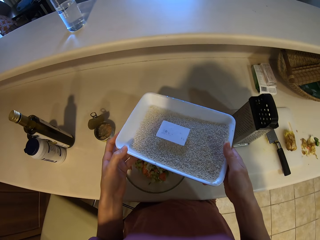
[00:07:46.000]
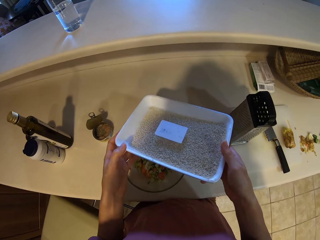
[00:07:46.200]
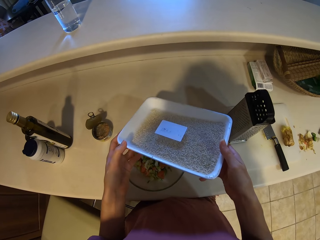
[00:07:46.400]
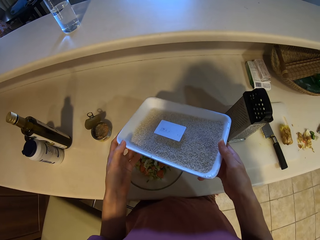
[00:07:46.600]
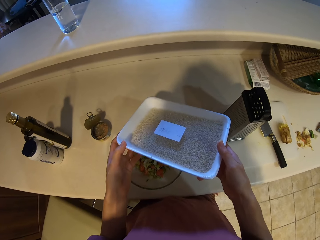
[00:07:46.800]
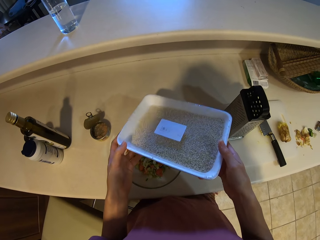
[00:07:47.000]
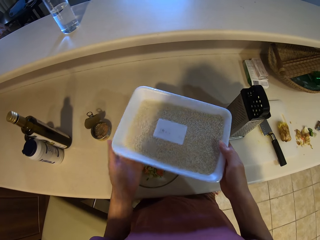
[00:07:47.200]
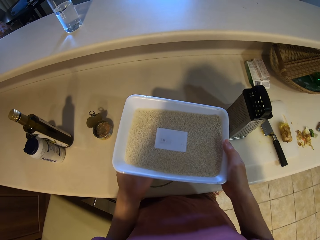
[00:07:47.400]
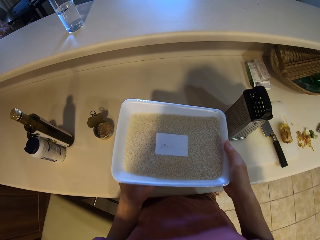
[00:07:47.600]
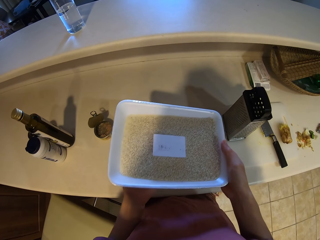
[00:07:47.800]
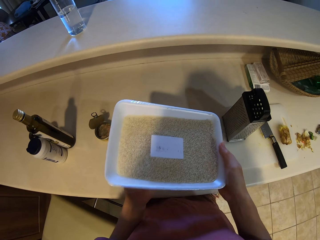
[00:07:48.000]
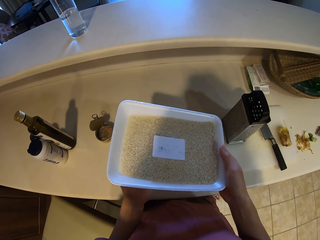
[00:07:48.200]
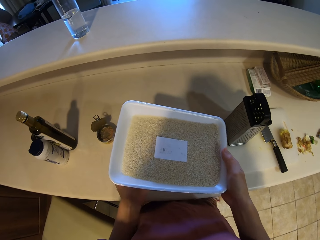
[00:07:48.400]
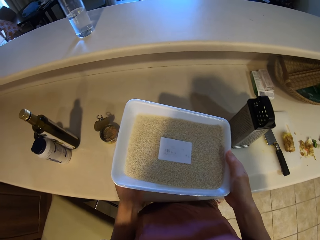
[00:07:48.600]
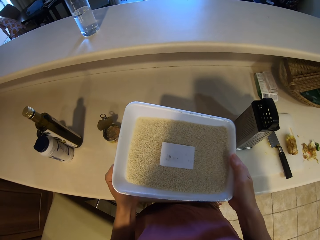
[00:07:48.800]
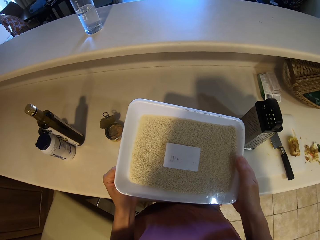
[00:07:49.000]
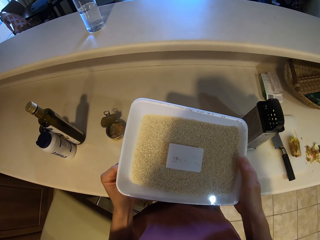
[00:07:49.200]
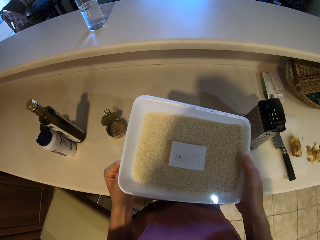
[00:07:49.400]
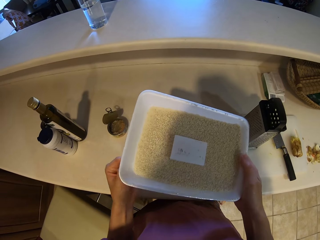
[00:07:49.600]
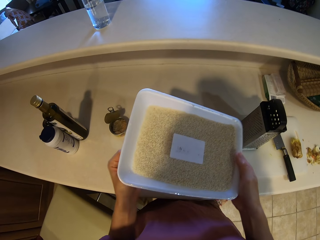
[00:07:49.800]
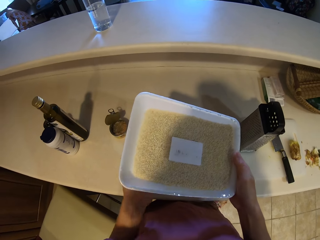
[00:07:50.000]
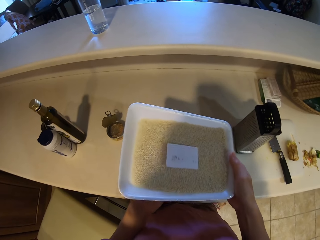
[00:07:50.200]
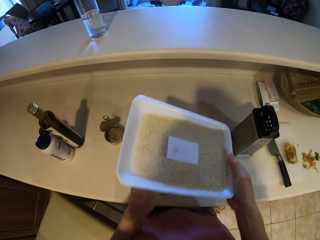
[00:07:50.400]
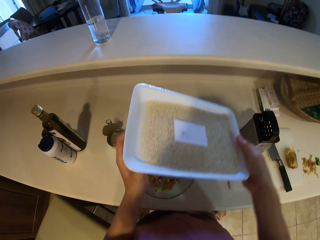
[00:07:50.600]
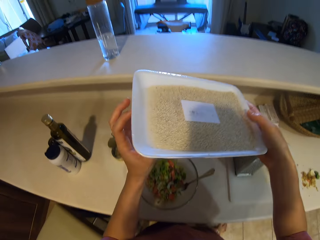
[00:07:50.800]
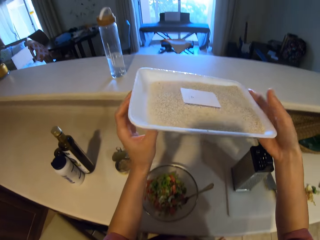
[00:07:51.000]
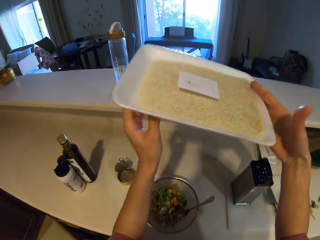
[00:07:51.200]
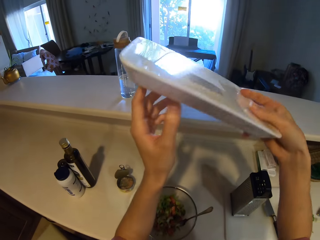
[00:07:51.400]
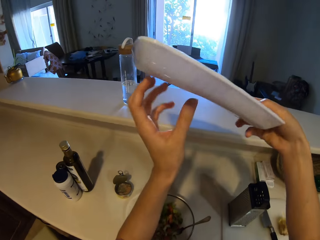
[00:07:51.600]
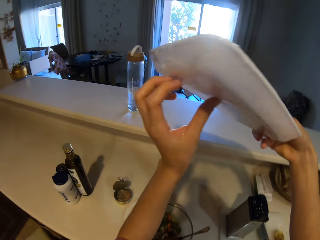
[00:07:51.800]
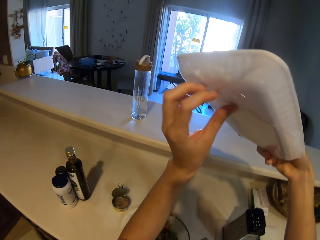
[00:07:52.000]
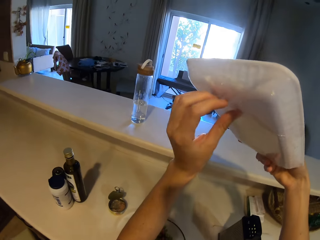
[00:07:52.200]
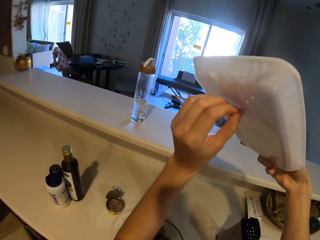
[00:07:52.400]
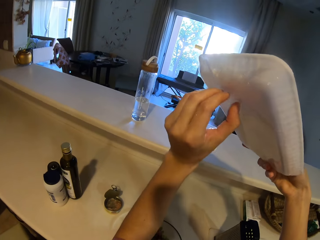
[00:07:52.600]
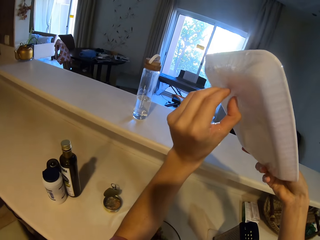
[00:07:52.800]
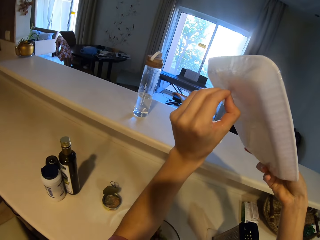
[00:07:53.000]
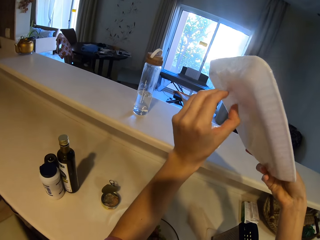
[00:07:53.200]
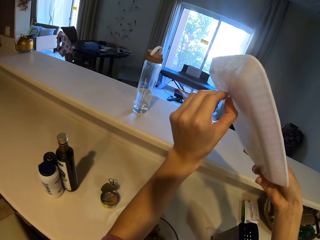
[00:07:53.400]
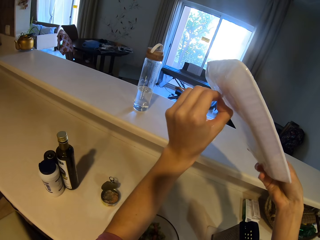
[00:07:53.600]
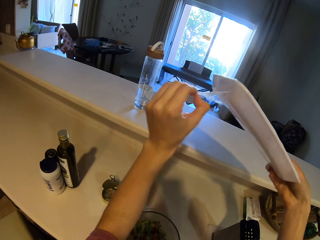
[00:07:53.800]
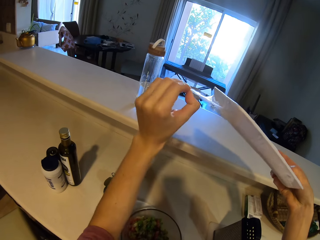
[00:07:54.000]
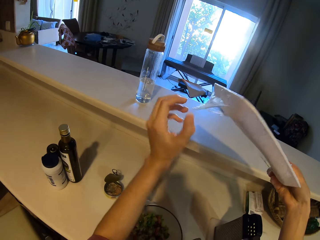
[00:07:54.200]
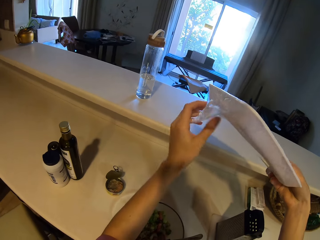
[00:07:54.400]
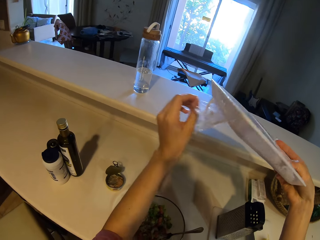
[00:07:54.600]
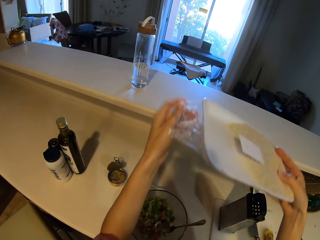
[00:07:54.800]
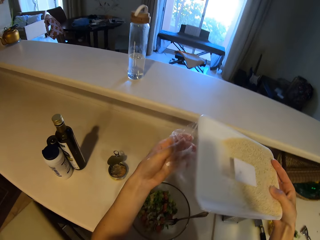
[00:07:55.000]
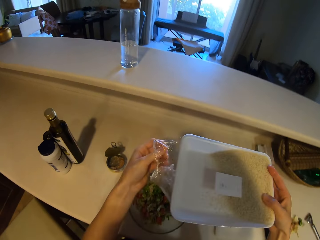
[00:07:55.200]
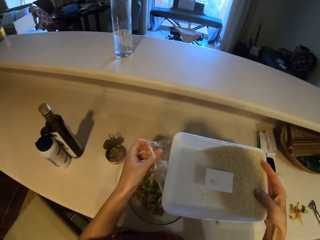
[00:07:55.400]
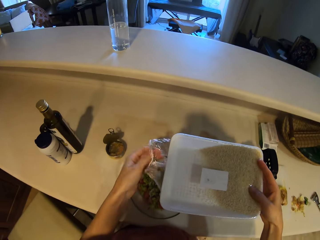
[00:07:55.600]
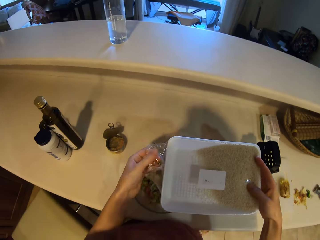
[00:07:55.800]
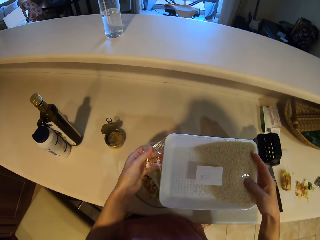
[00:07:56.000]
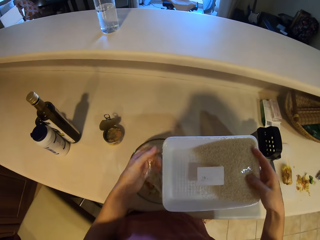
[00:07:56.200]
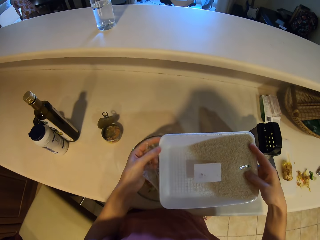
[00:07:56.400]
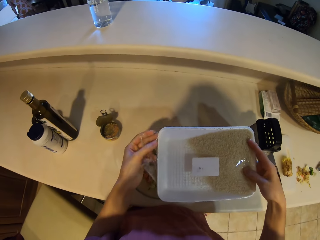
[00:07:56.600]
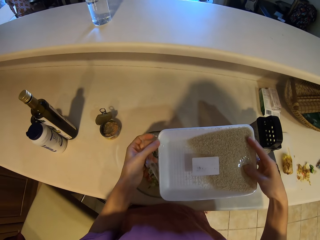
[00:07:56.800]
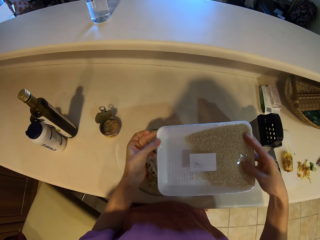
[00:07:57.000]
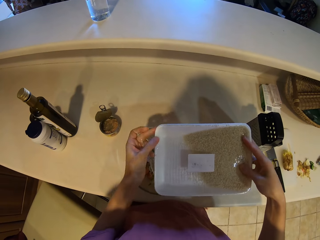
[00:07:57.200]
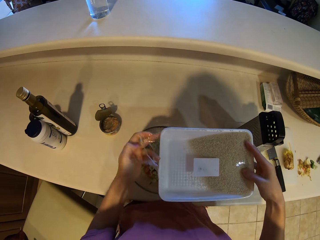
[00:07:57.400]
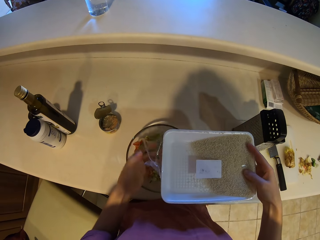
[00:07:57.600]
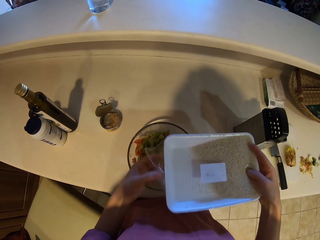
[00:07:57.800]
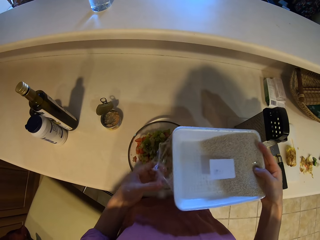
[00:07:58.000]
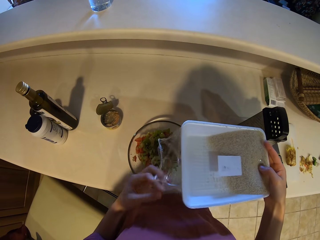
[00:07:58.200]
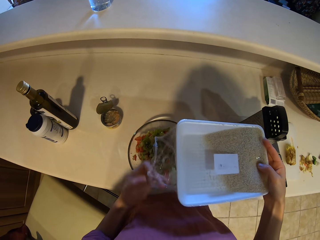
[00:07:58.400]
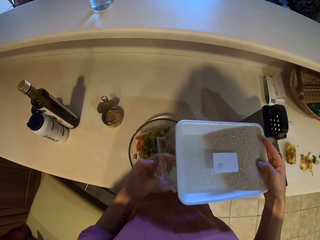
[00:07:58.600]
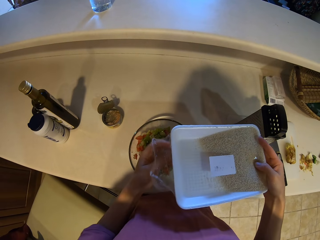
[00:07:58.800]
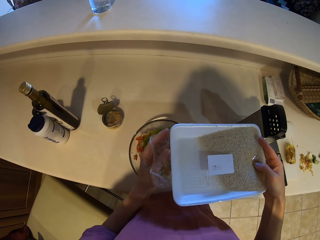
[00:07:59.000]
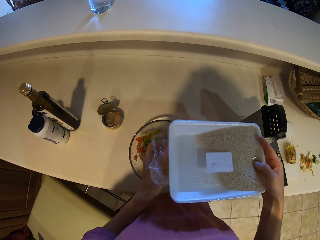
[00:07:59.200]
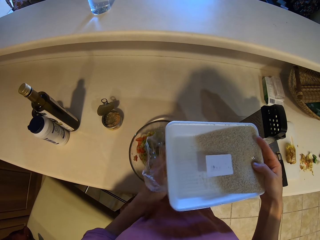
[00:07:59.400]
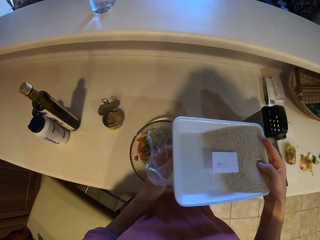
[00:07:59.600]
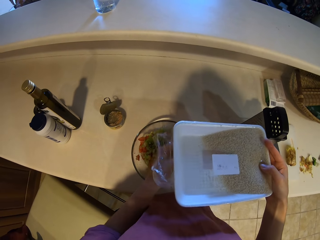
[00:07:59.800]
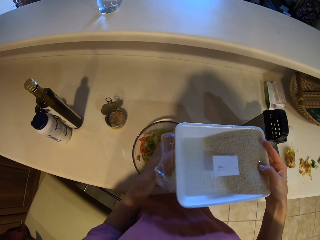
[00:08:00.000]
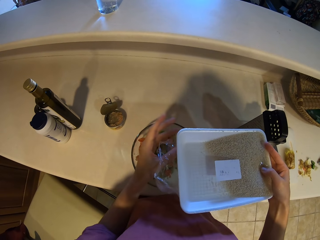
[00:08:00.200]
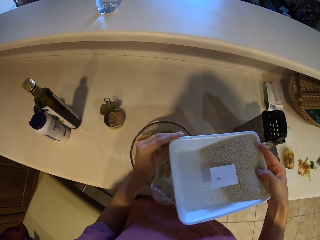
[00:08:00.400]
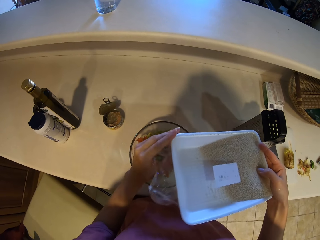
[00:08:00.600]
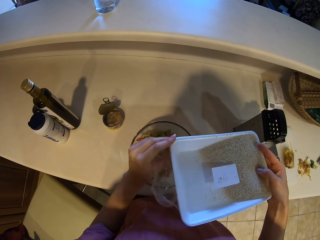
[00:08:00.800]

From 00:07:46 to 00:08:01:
The camera wearer removes the seal of the package. They lift the package. They remove the seal of the package. They remove the plastic wrap.

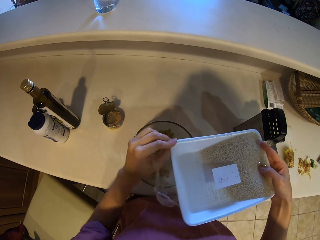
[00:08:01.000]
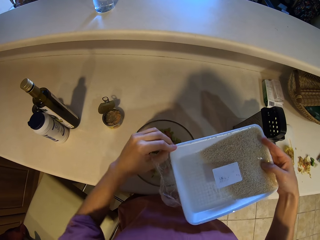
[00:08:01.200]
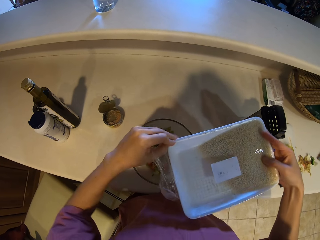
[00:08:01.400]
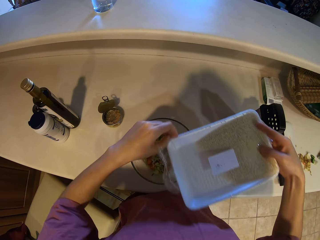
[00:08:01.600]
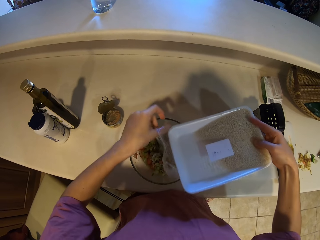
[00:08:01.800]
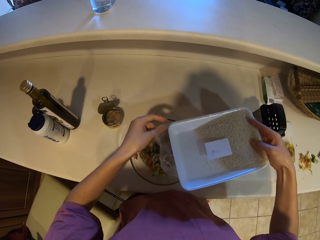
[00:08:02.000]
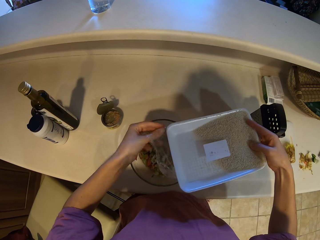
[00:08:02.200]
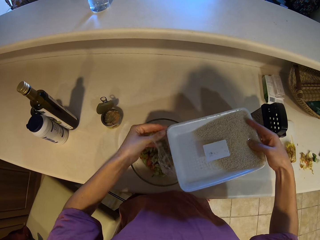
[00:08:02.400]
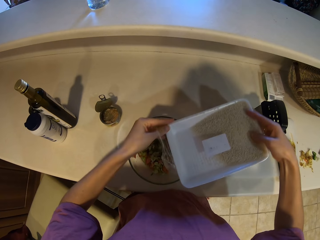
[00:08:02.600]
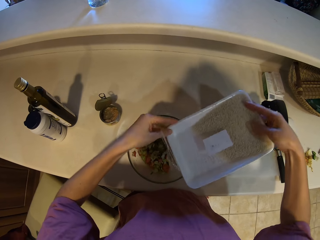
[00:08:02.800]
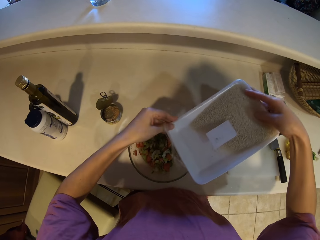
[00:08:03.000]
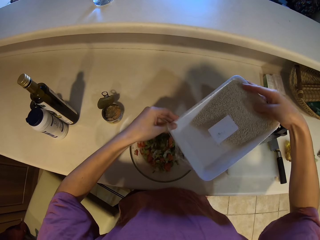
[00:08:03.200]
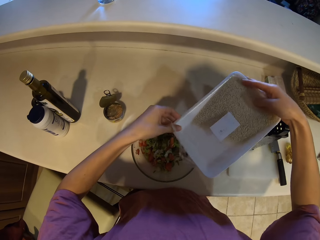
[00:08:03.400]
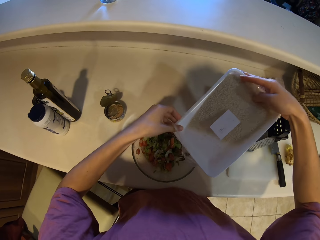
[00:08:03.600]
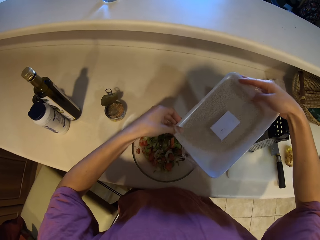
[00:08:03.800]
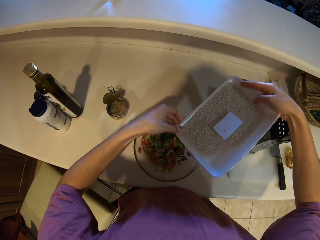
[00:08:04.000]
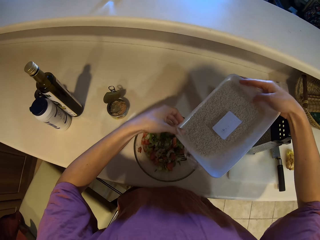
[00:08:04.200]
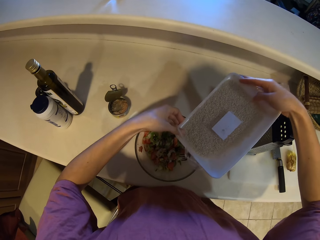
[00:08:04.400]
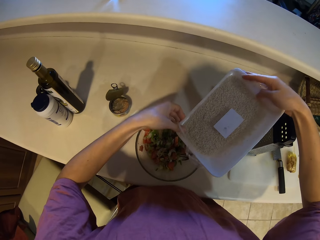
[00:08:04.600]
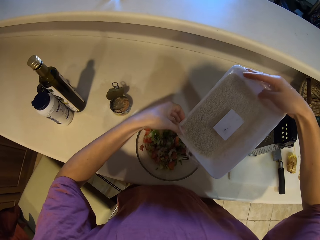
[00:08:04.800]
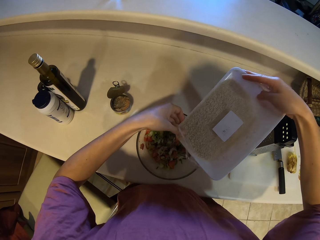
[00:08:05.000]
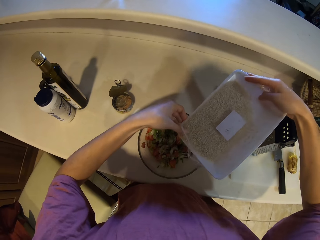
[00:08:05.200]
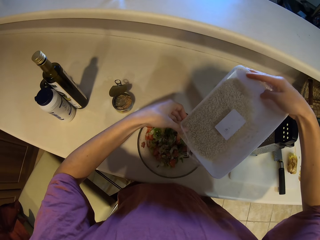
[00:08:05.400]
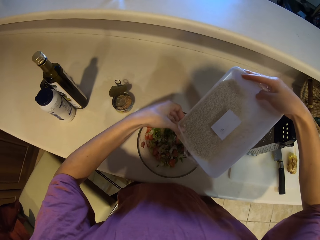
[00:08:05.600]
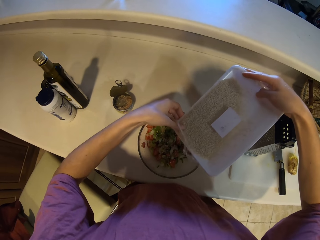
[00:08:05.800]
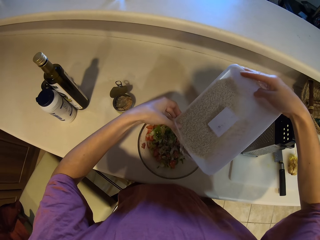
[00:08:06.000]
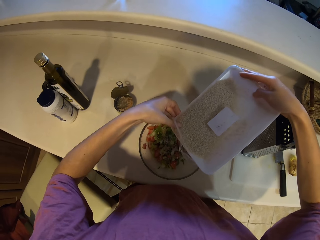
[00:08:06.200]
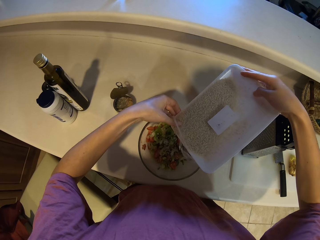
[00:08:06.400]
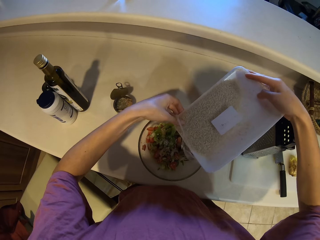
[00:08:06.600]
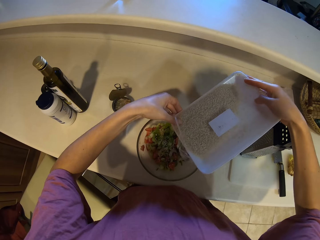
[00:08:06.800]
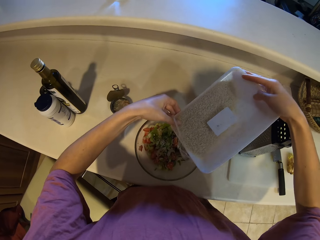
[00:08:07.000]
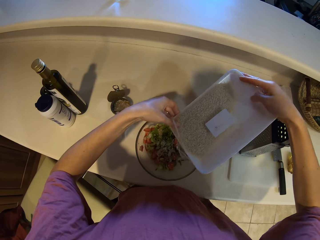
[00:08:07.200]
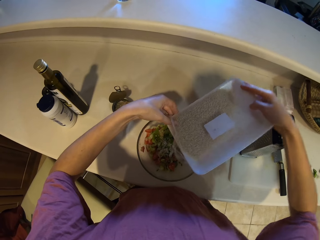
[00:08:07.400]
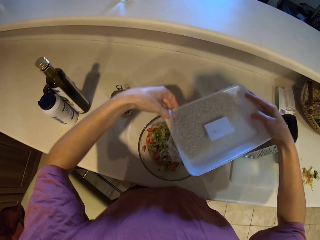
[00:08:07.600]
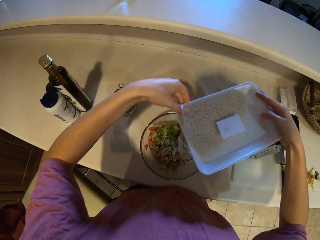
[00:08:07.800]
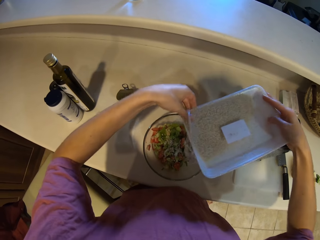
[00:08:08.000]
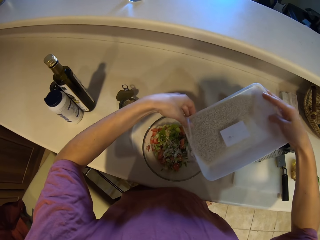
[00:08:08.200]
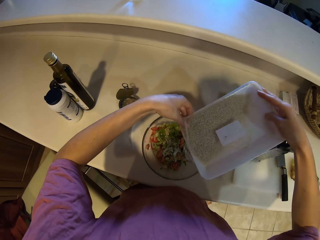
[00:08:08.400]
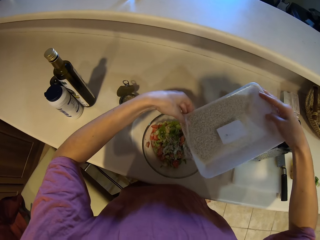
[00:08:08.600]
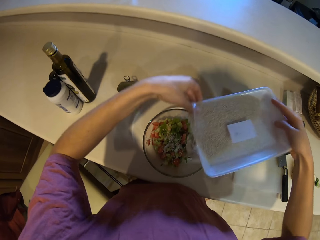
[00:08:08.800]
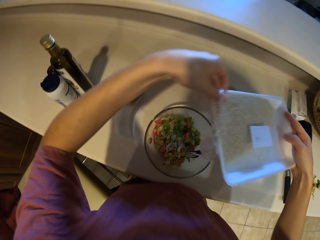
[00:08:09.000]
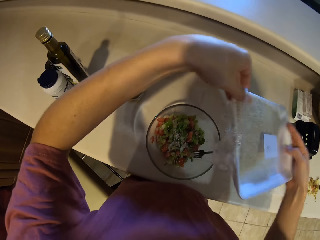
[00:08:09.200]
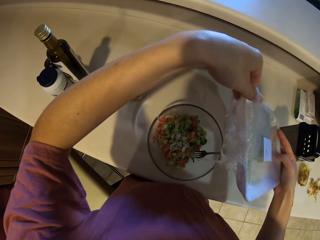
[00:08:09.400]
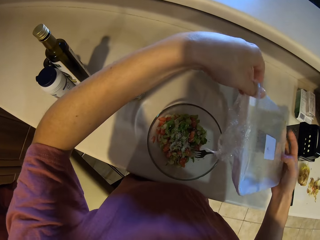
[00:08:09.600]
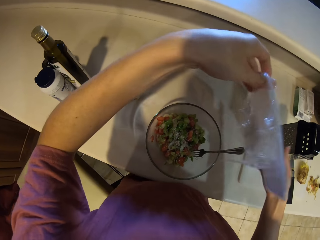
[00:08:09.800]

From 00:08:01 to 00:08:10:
The camera wearer puts the cereals in the bowl.
